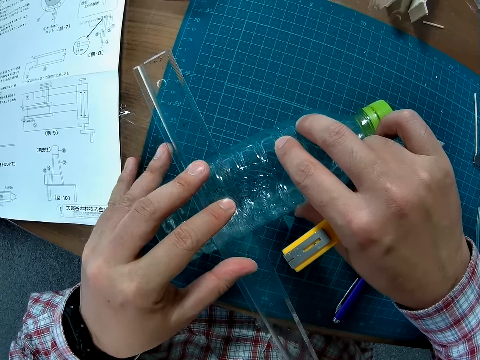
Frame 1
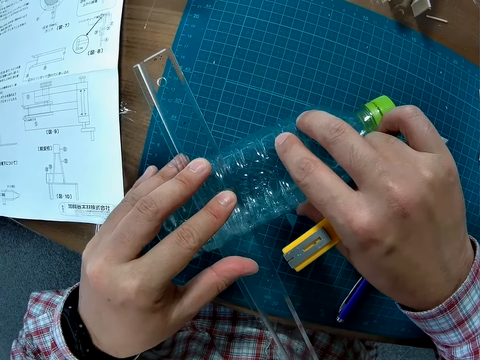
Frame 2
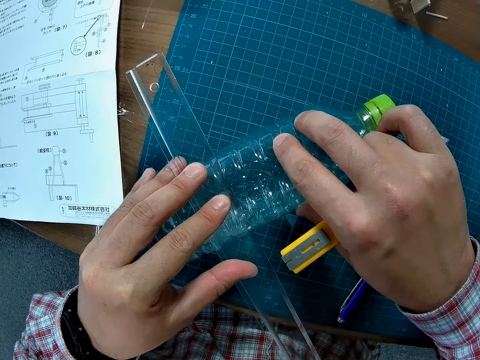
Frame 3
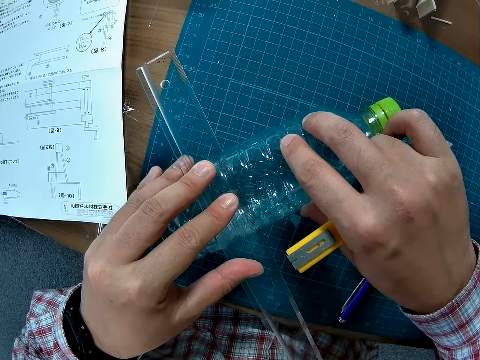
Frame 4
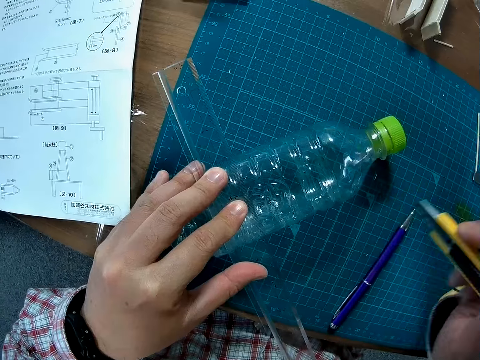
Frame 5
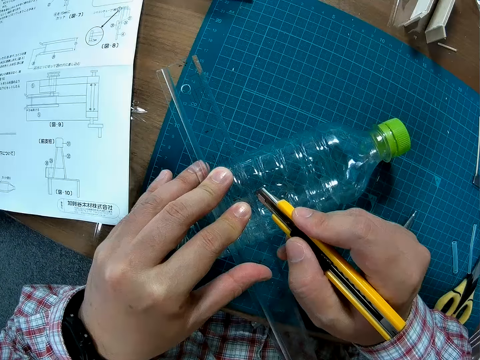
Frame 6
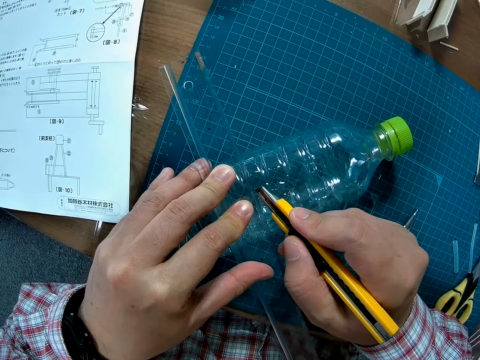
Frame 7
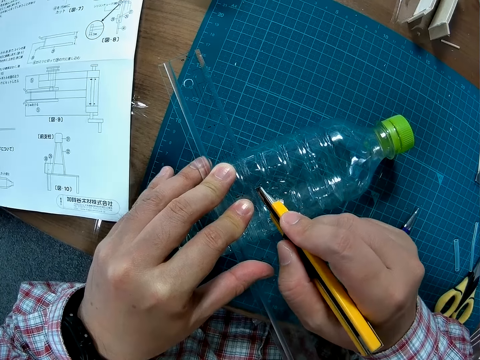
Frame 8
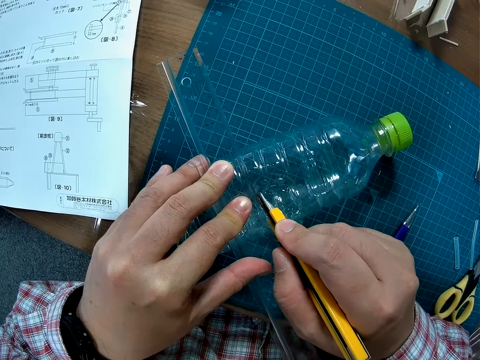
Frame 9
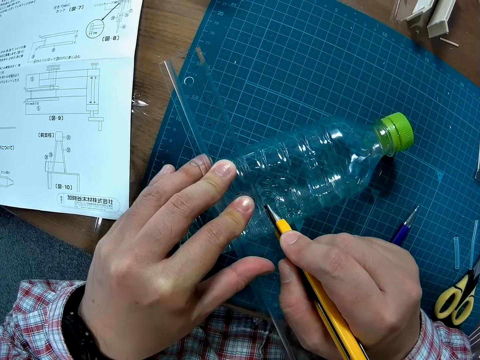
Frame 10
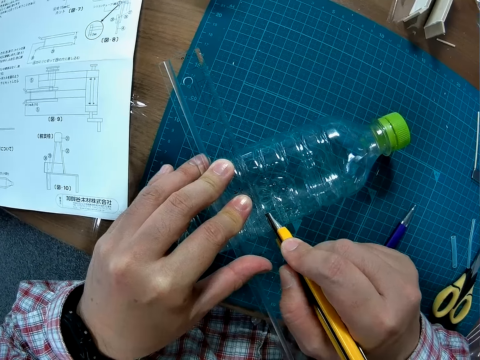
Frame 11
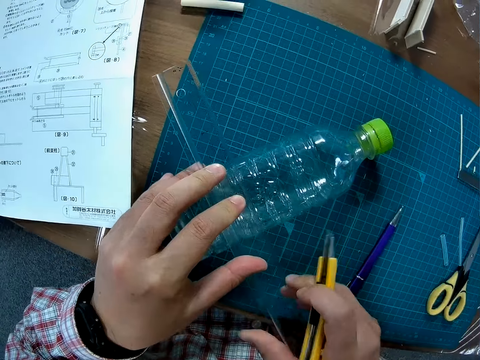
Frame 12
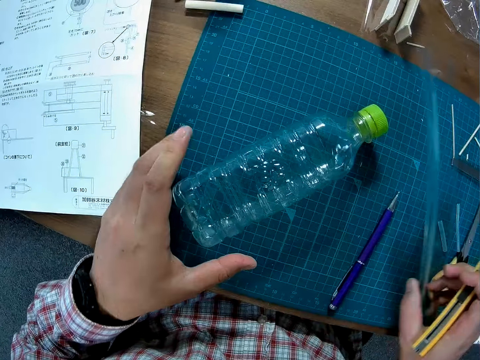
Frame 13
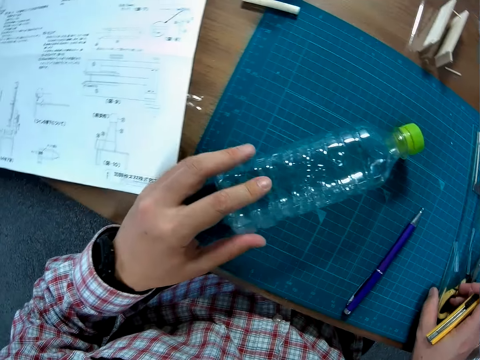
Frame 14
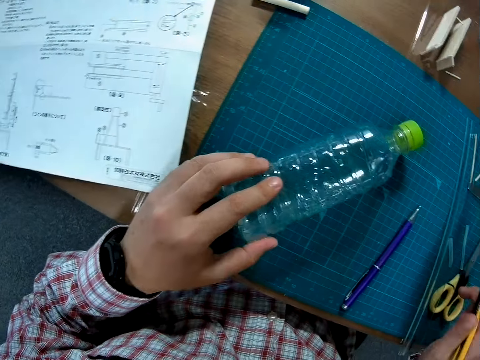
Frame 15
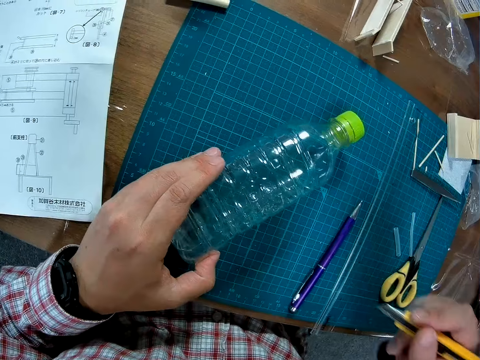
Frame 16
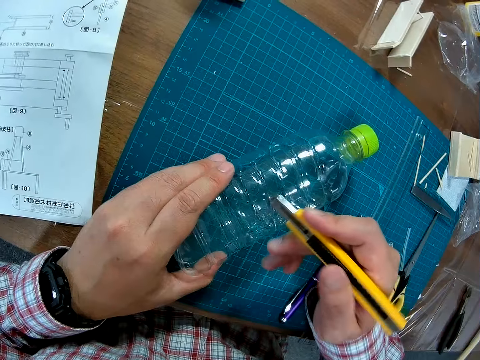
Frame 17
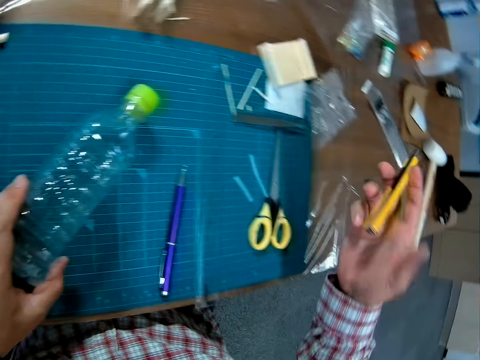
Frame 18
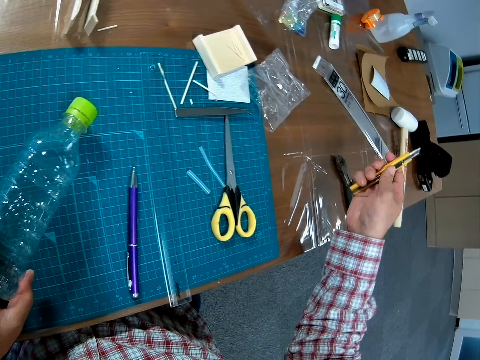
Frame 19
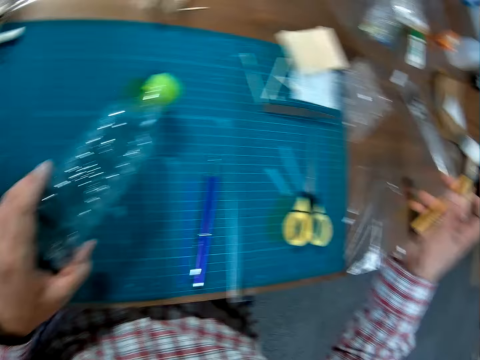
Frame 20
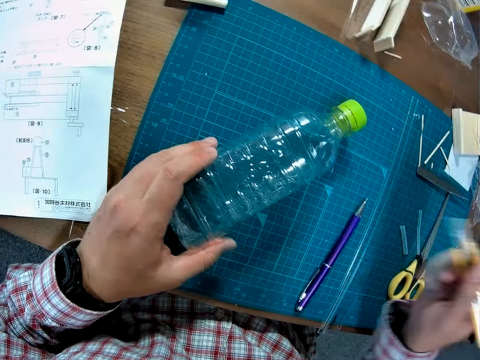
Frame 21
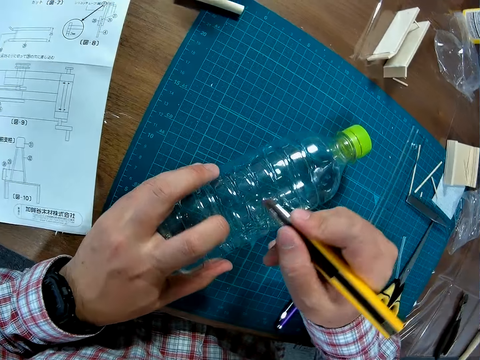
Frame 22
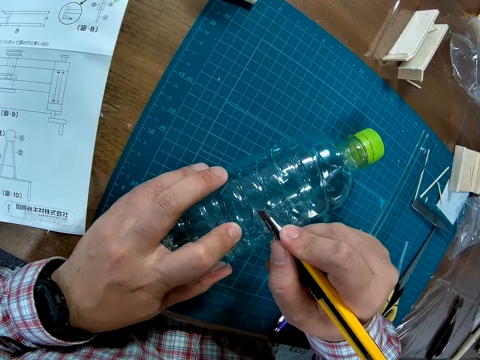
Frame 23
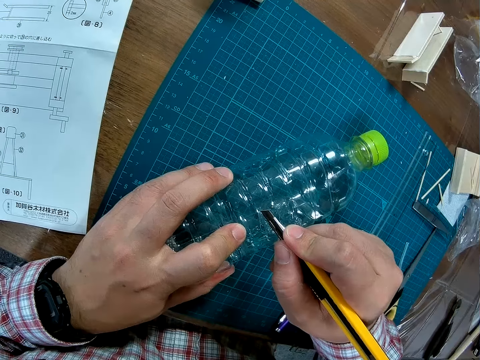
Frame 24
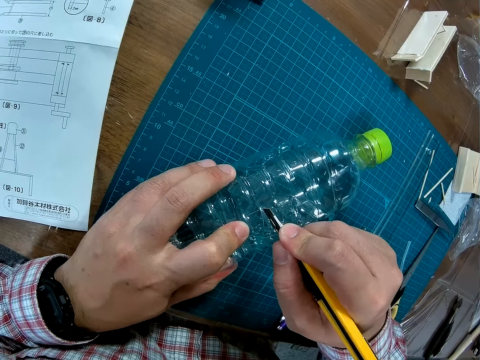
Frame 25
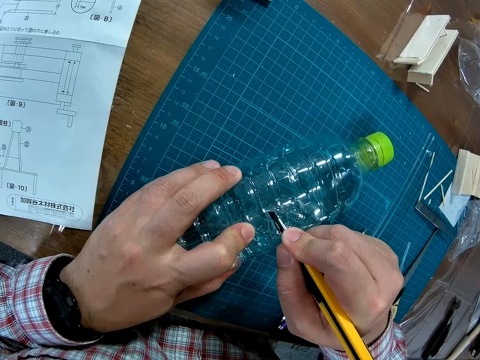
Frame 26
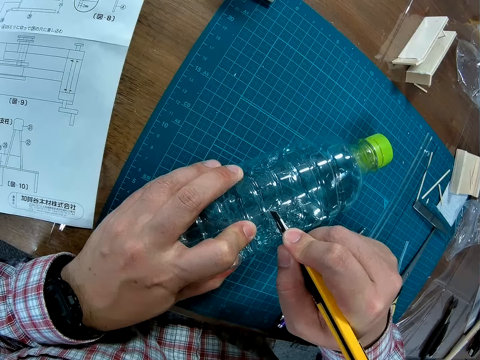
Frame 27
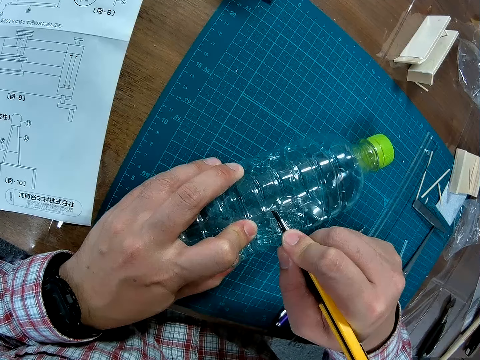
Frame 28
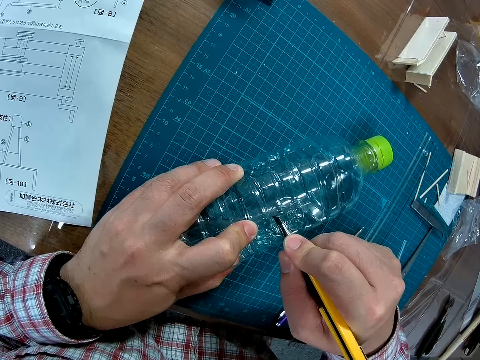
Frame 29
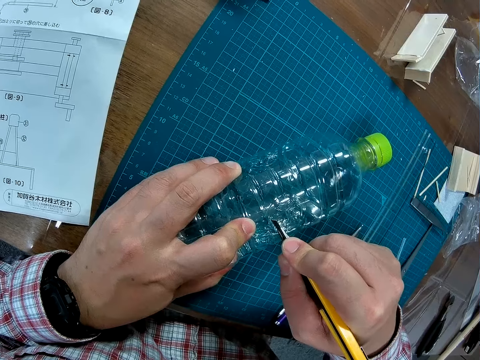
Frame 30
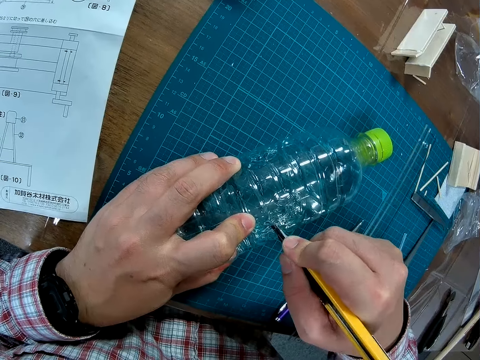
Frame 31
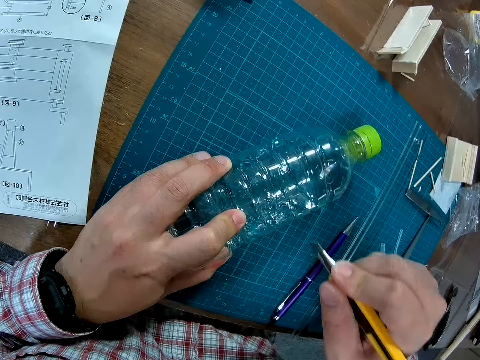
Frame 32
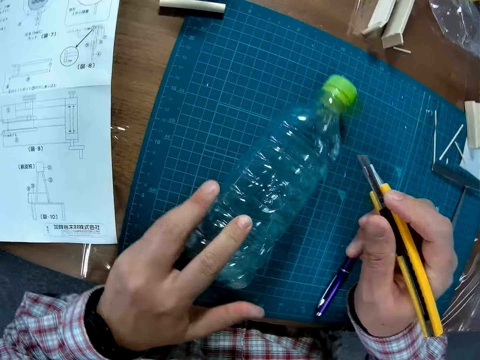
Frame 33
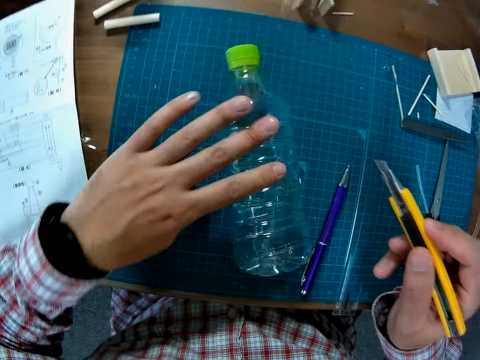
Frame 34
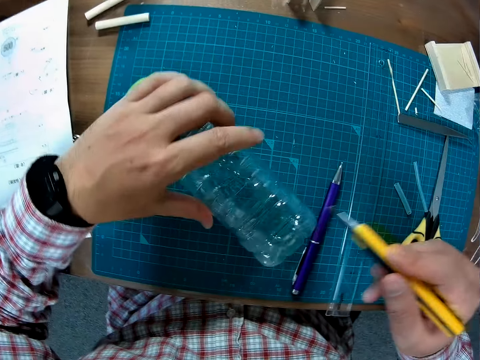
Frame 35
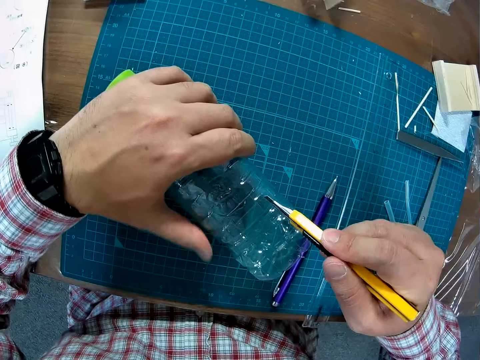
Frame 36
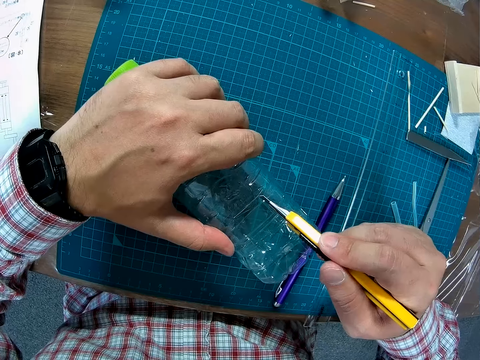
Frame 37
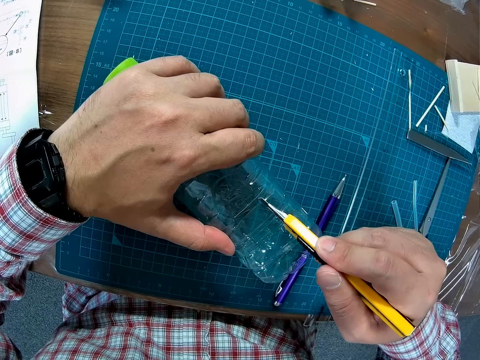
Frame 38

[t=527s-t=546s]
The camera wearer measures the plastic bottle. They use the penknife on the bottle. They continue to cut the plastic bottle. They remove the ruler. They drop the ruler. They adjust the knife. They continue to cut the plastic bottle. They place the knife on the bottle. They cut the bottle. They turn the bottle.

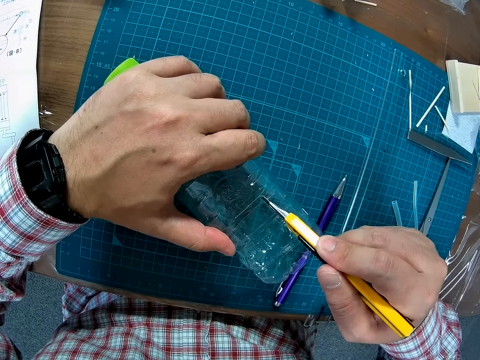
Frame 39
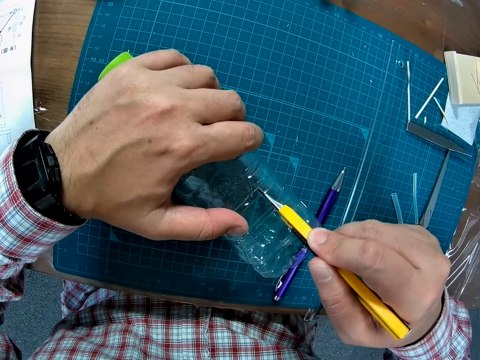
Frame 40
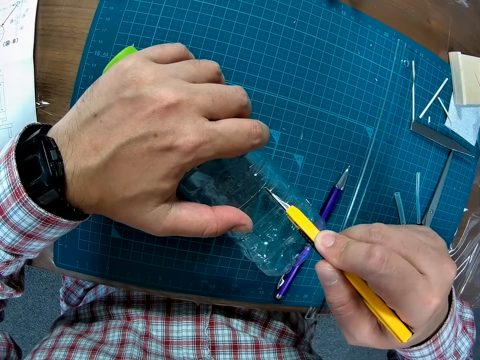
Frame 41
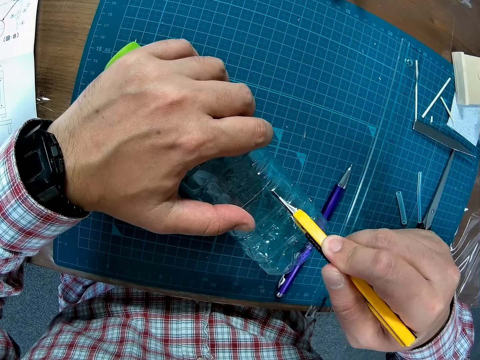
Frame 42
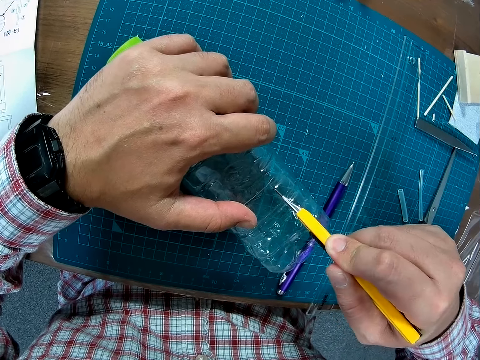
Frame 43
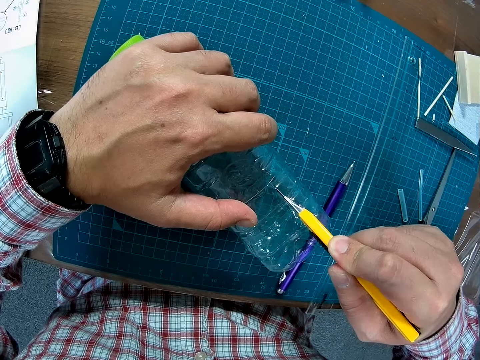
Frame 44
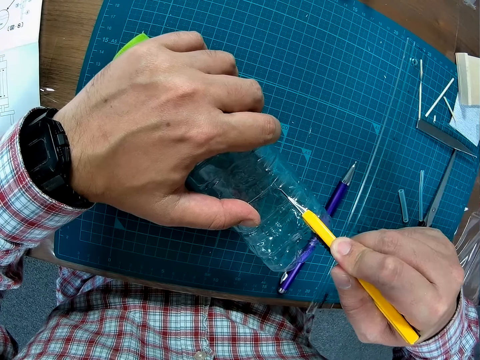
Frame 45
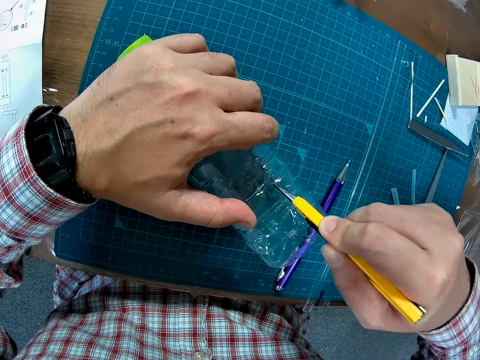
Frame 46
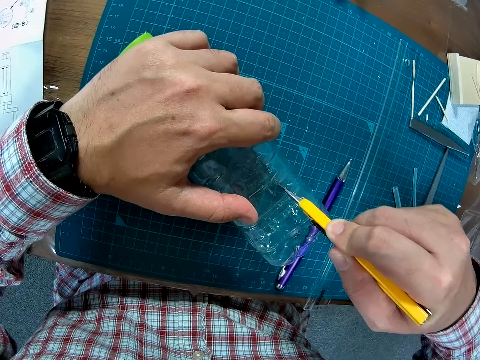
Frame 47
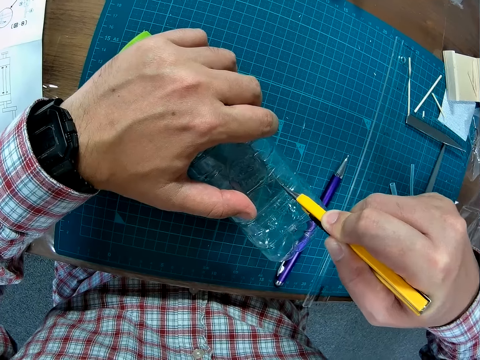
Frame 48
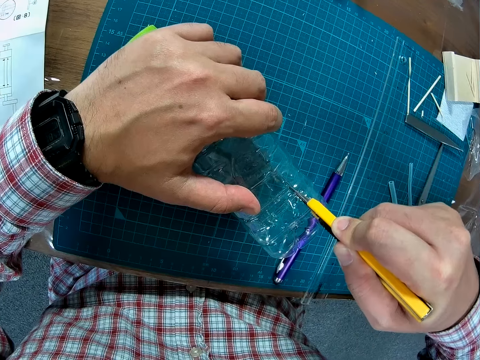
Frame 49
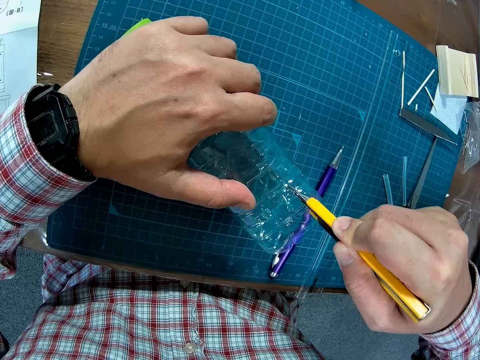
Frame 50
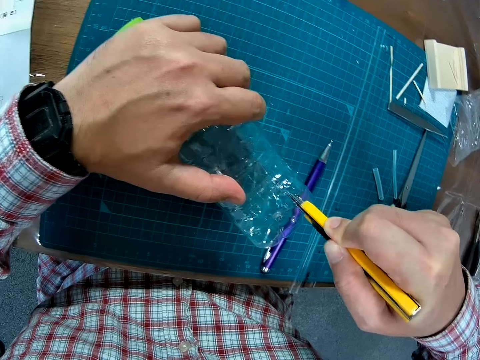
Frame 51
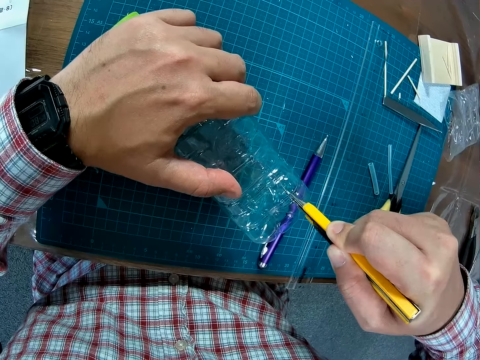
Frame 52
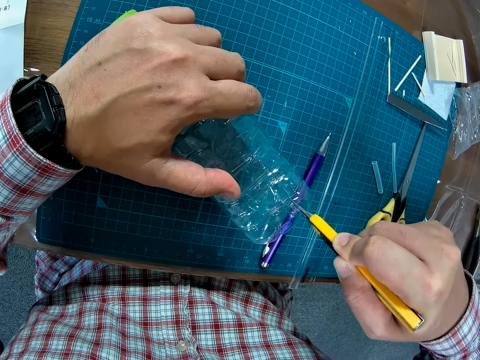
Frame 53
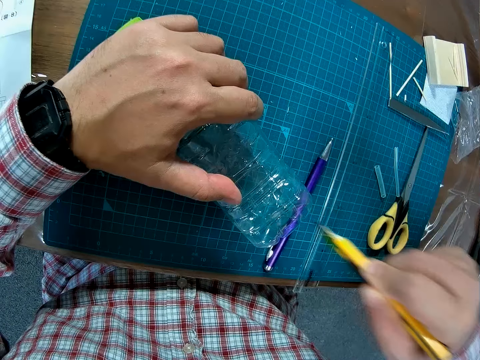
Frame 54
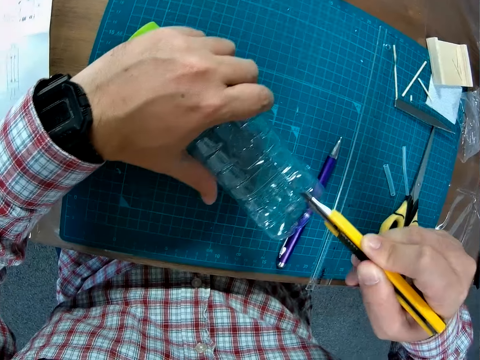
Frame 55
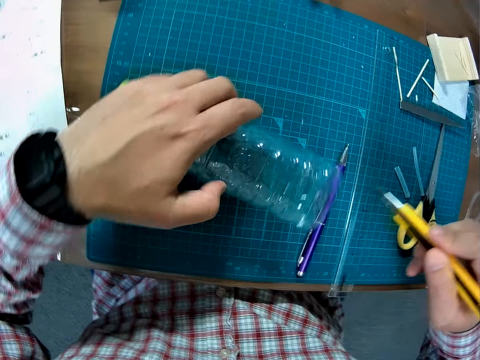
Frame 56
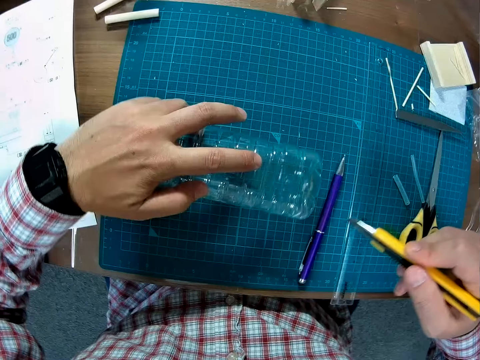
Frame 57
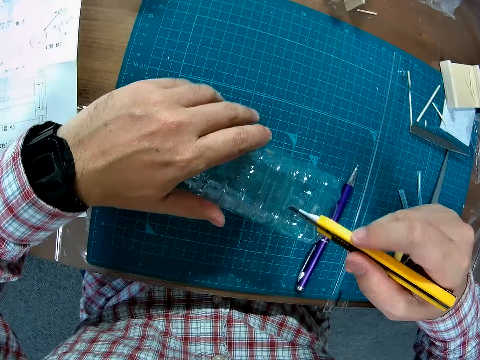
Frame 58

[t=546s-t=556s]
The camera wearer cuts the bottle.
